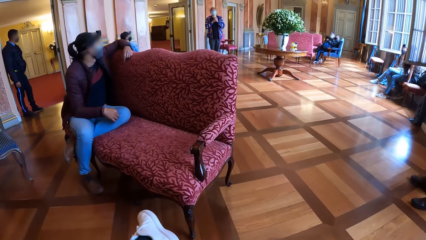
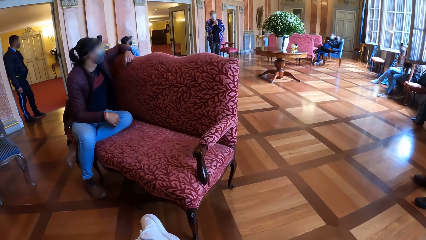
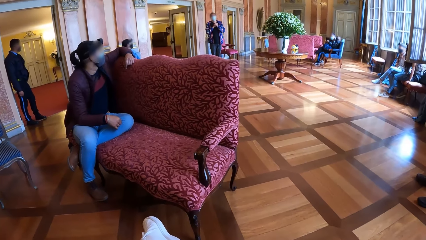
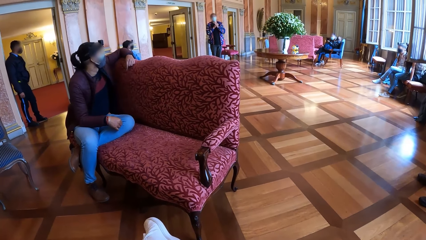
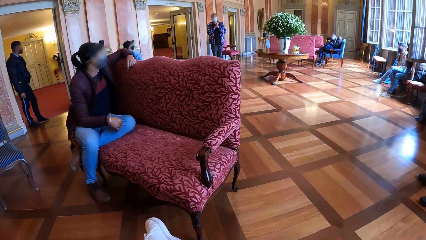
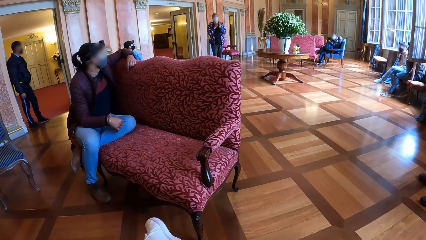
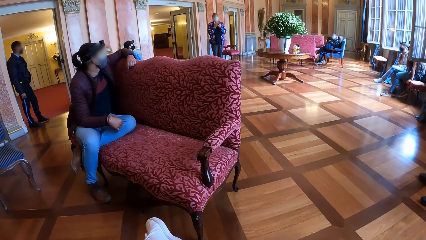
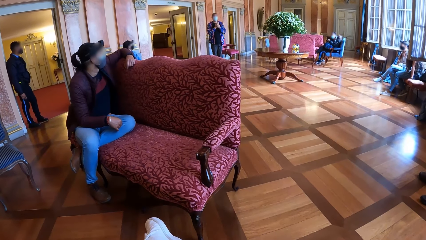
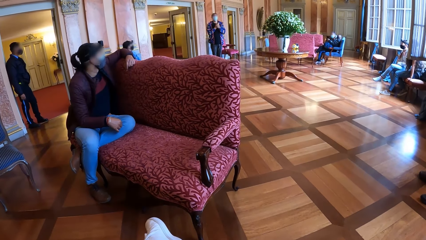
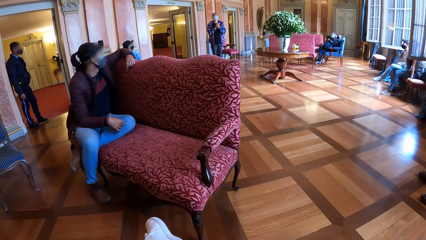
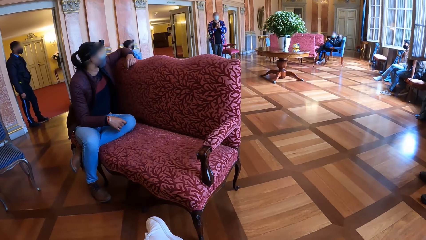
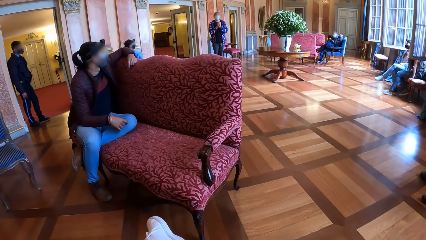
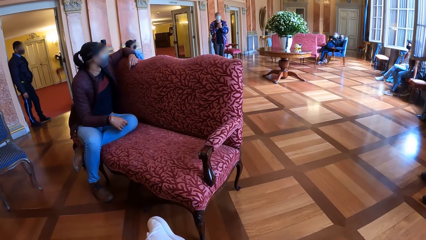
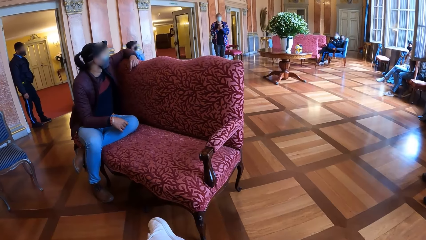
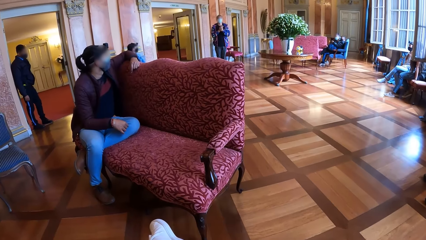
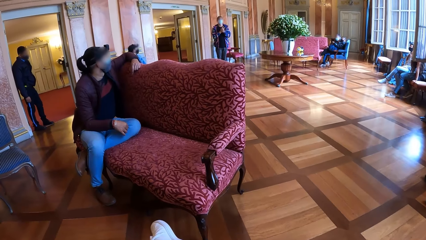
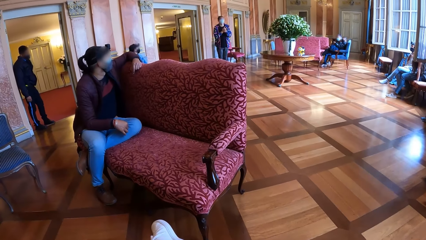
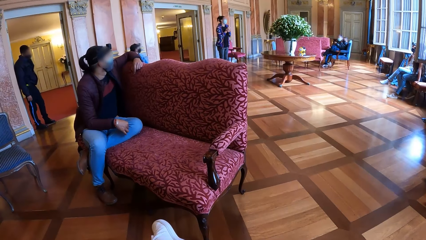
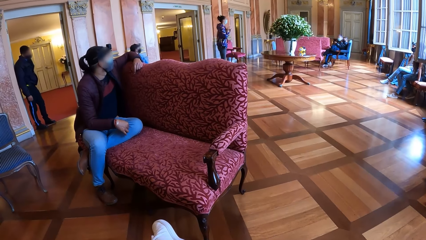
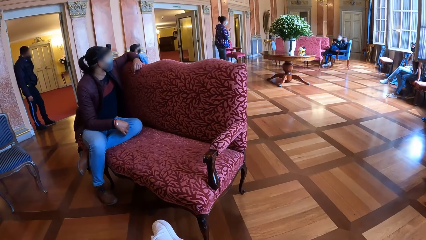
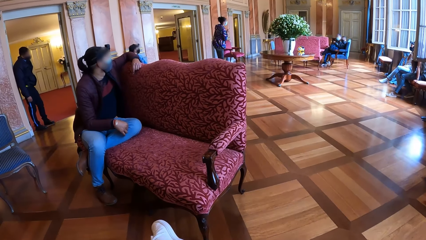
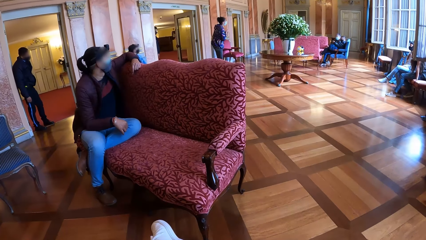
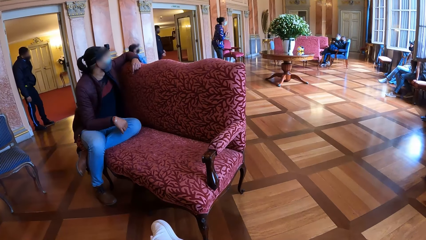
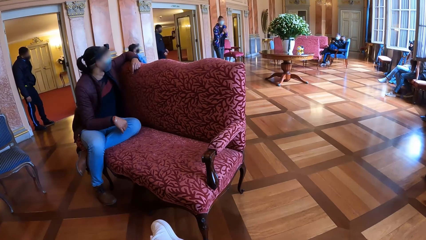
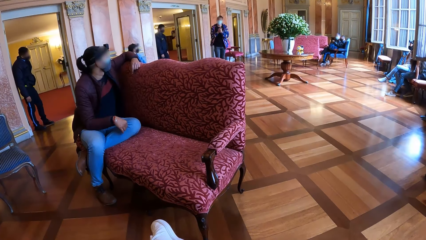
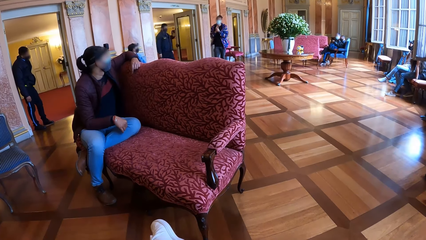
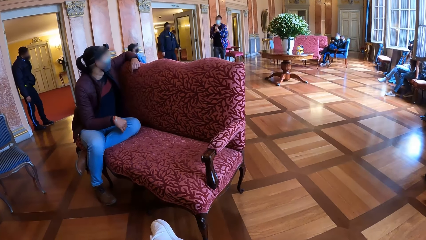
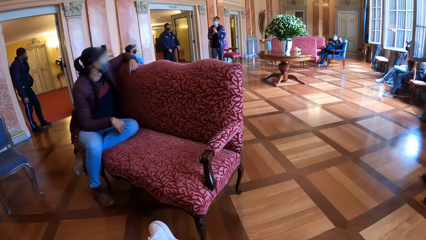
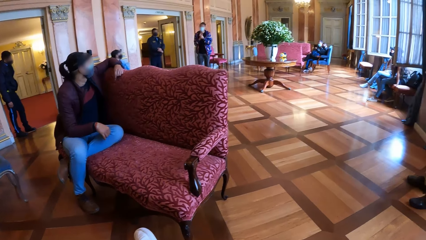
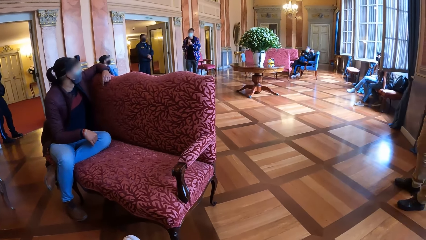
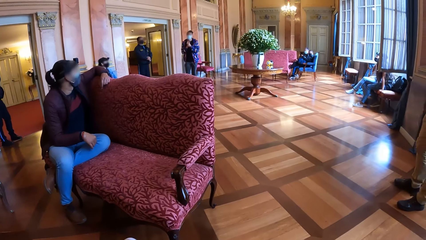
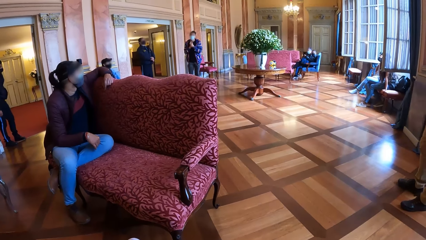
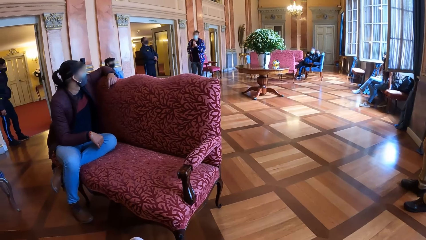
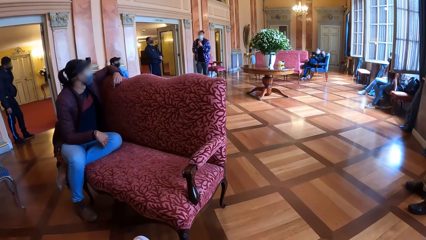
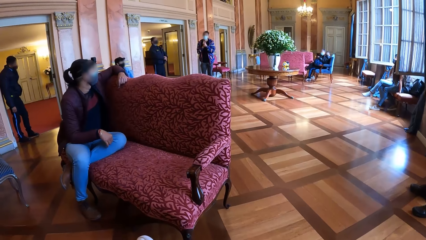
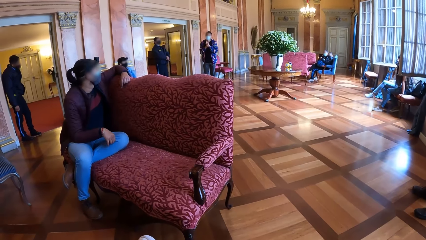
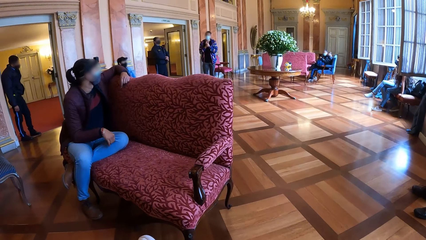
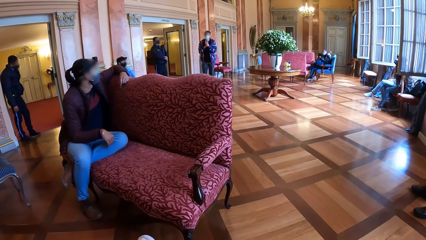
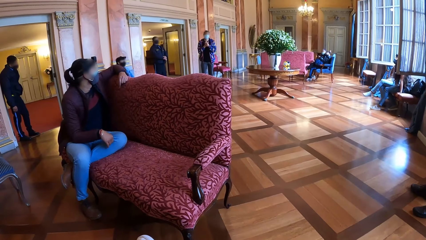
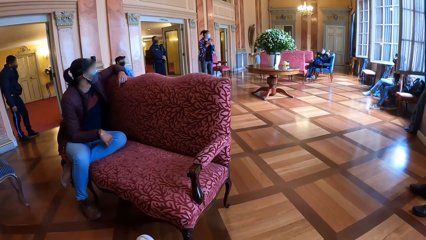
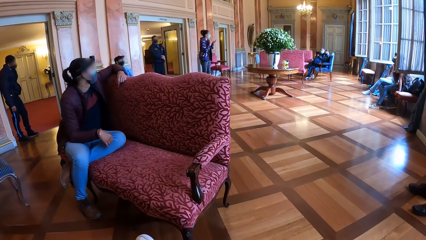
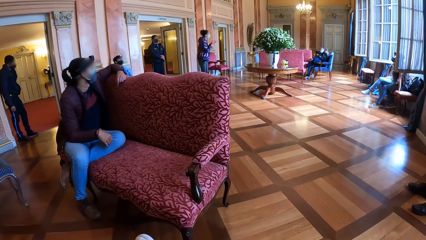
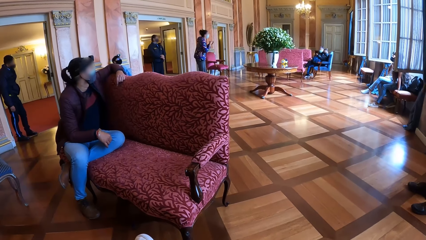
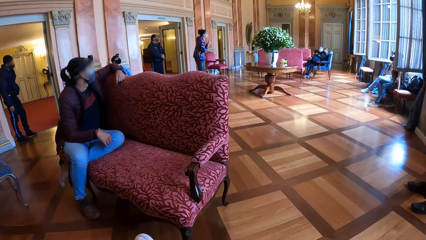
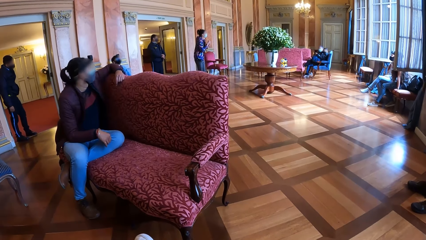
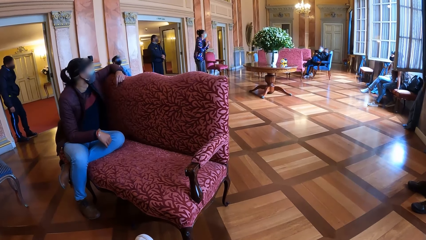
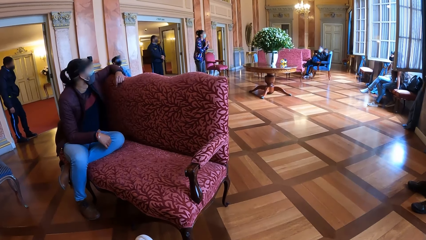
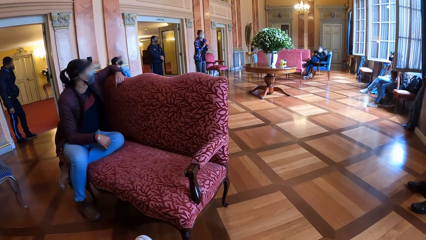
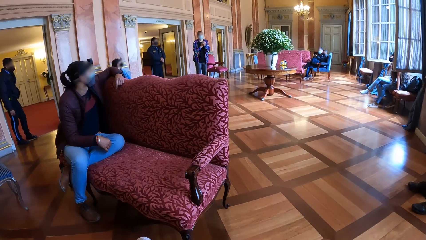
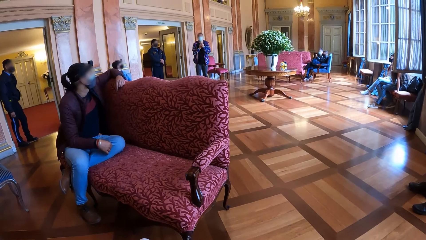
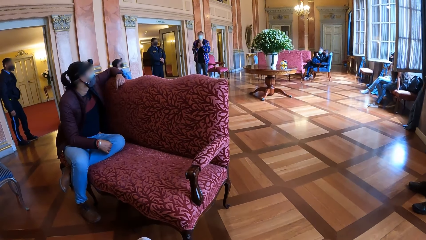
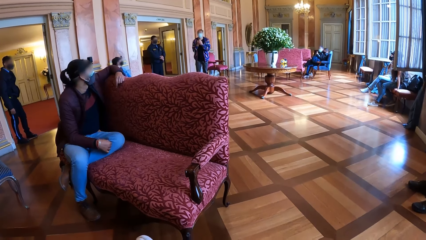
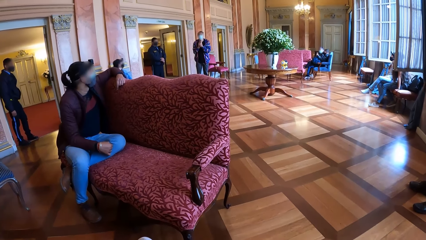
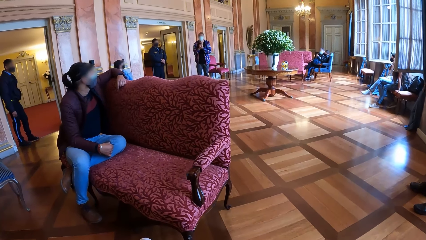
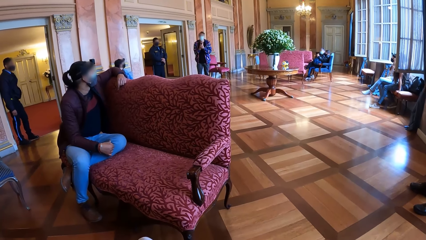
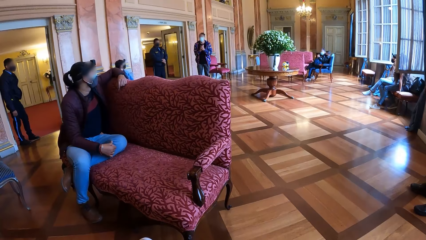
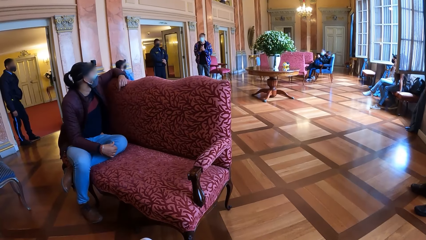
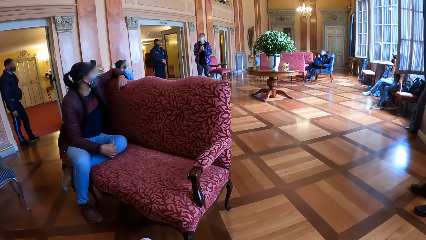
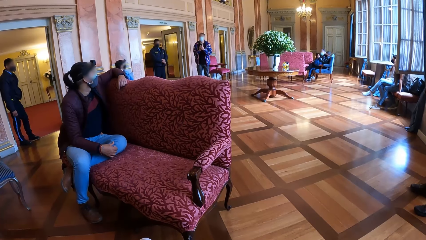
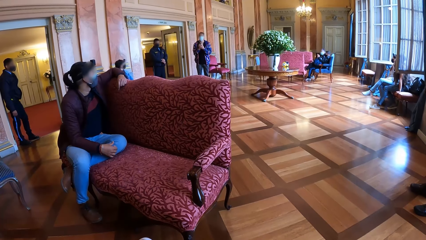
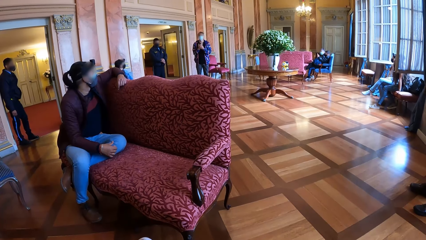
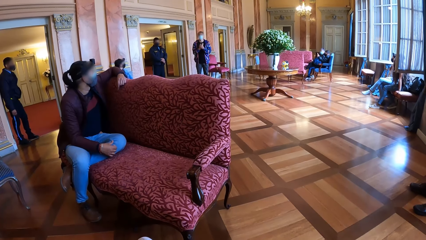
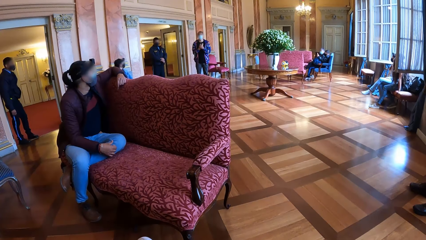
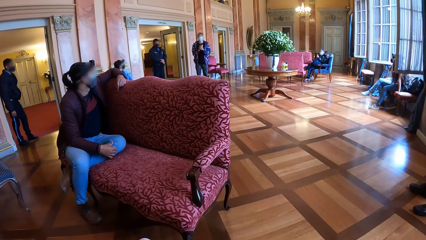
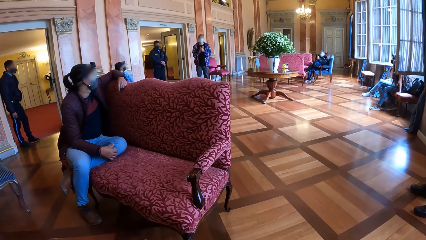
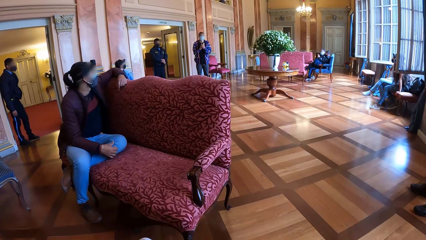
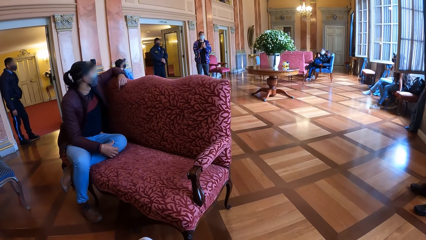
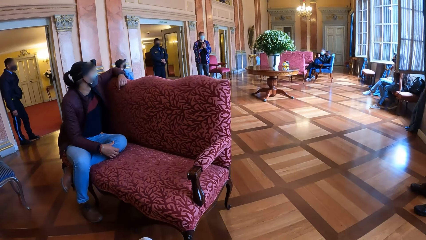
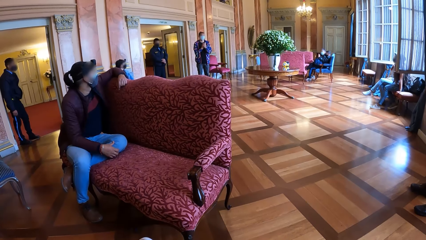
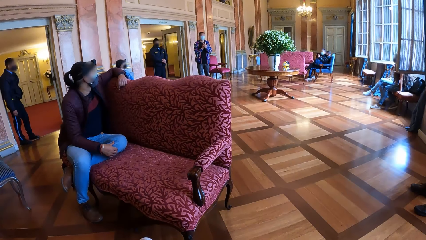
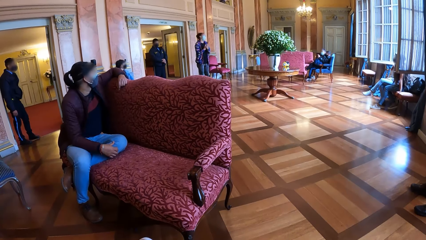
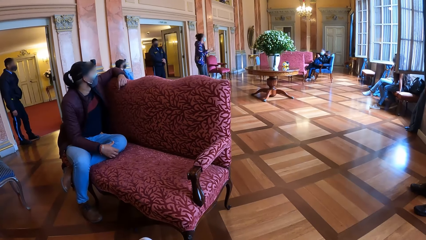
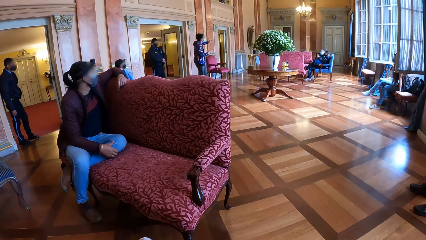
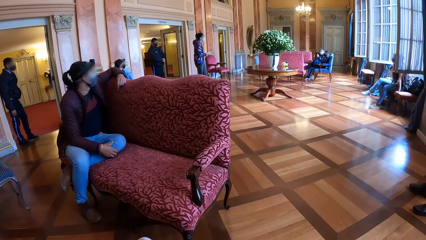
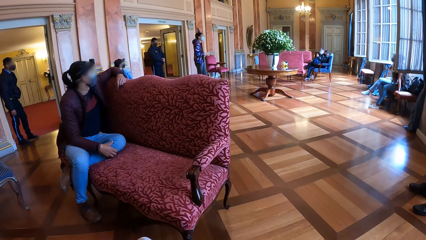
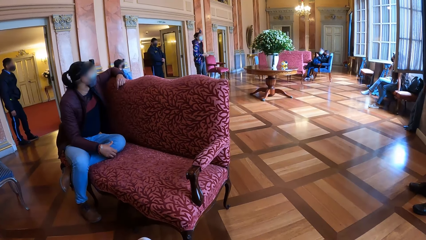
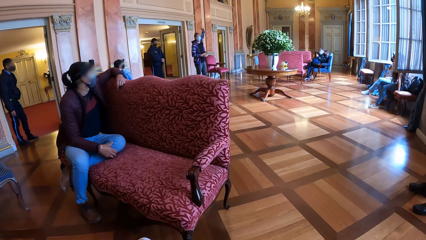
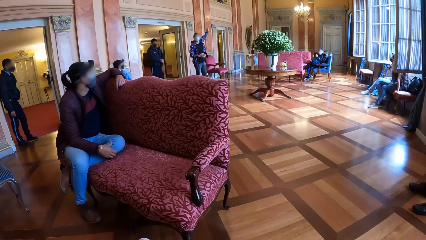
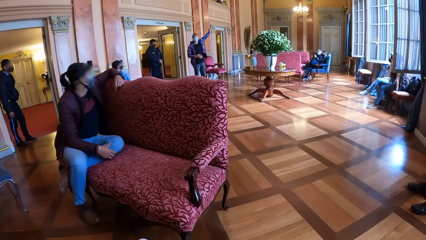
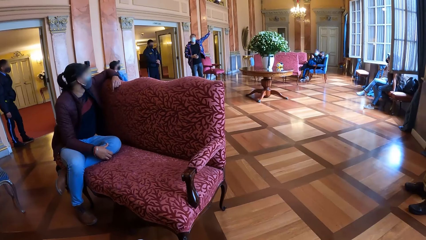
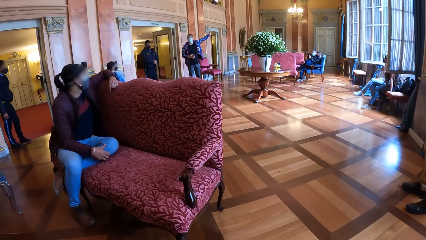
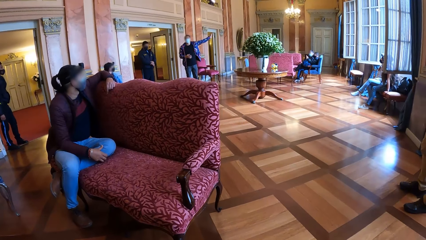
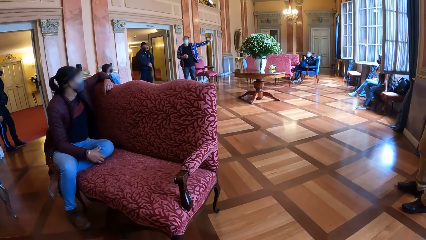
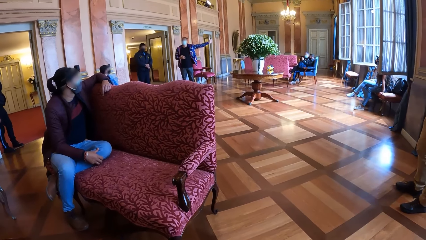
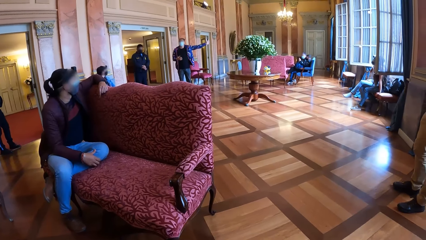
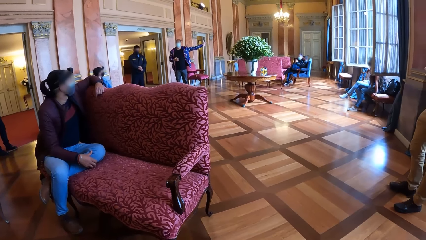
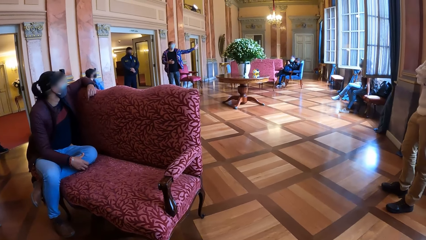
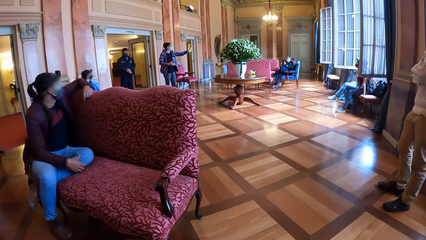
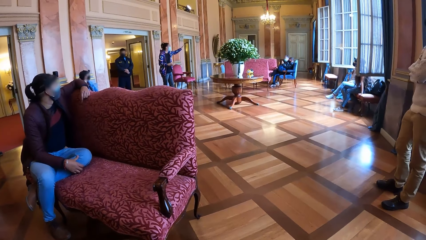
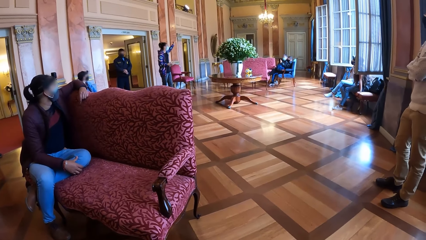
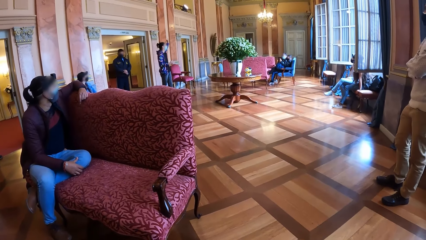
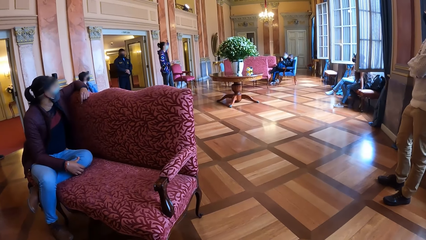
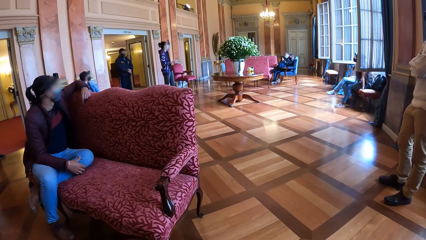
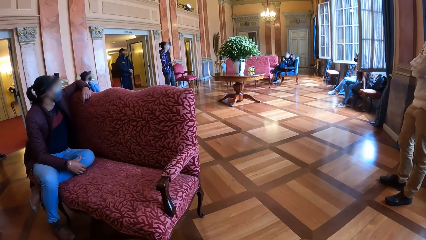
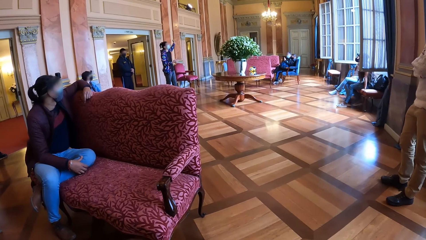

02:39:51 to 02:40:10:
The camera wearer looks at the person talking. The man gesticulates with his left hand.
